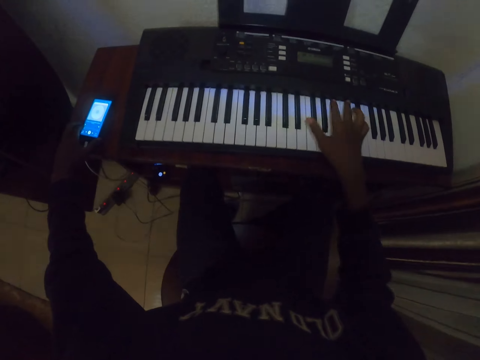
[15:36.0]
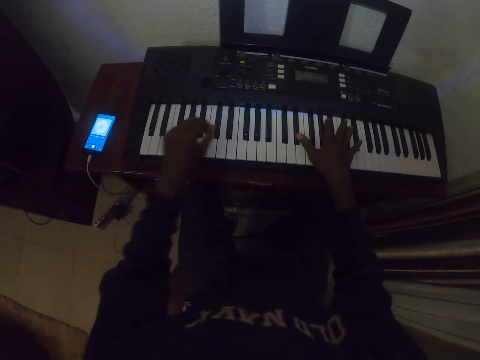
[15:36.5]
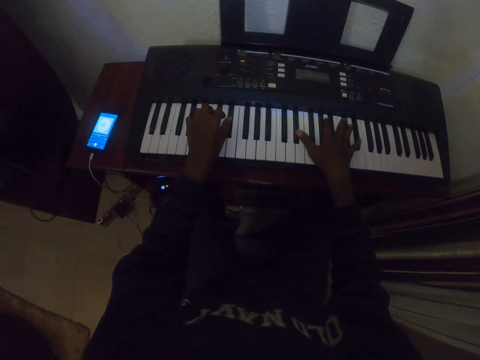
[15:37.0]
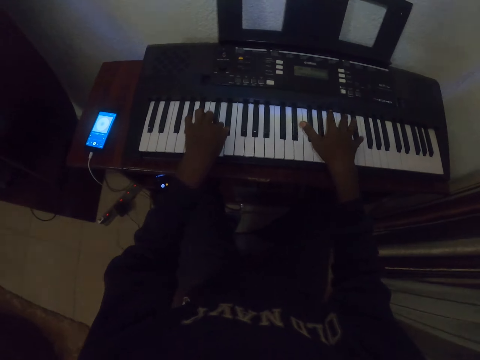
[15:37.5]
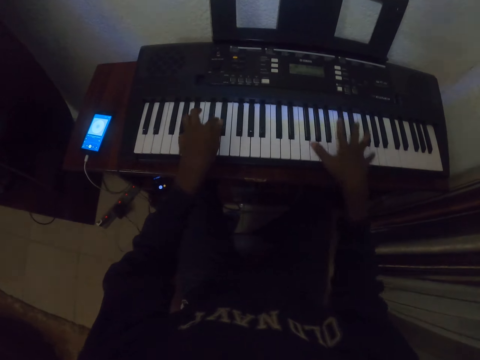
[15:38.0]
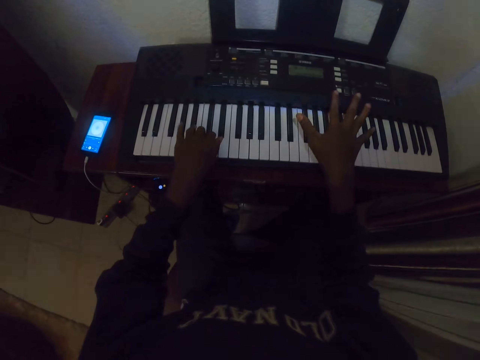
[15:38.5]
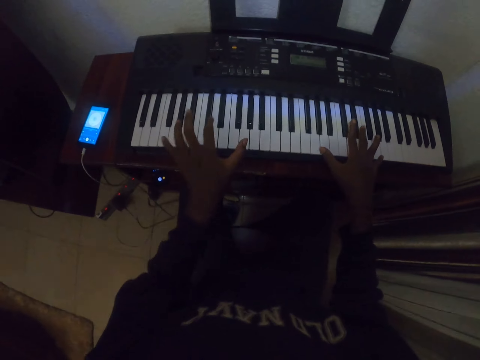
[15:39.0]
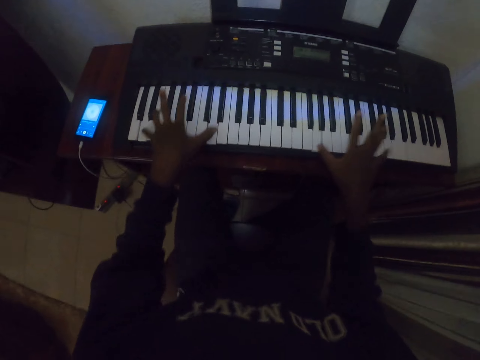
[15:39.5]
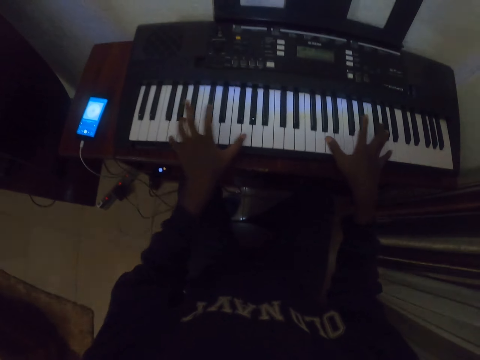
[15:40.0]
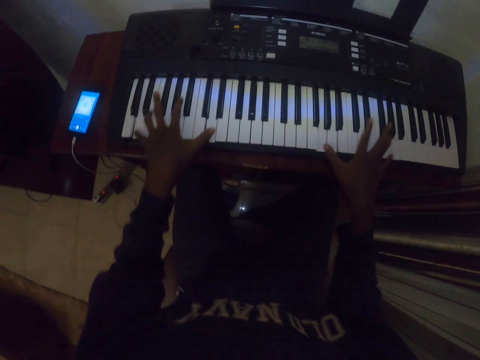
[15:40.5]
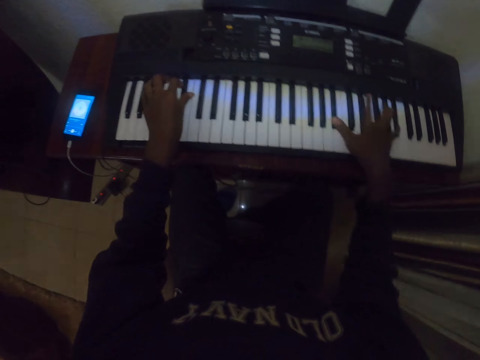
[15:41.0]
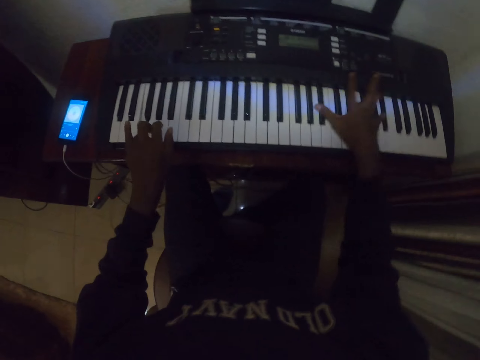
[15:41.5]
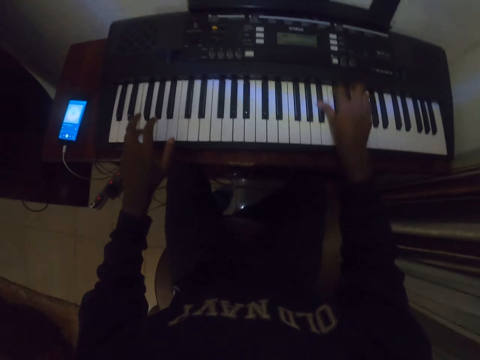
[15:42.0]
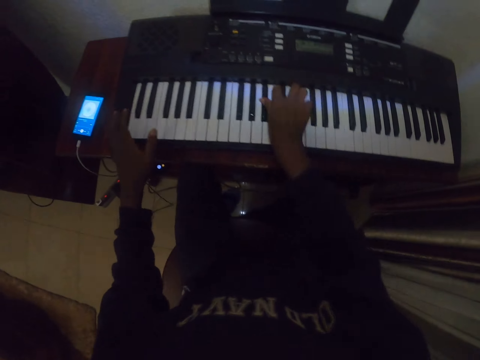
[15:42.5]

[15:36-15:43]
The camera wearer plays a piano.

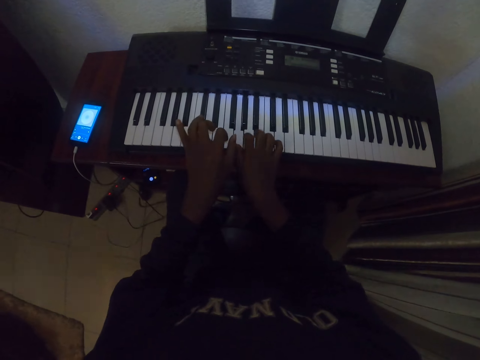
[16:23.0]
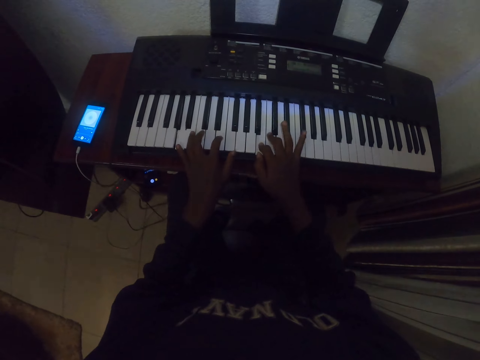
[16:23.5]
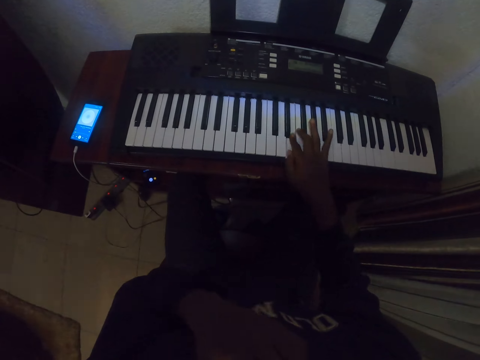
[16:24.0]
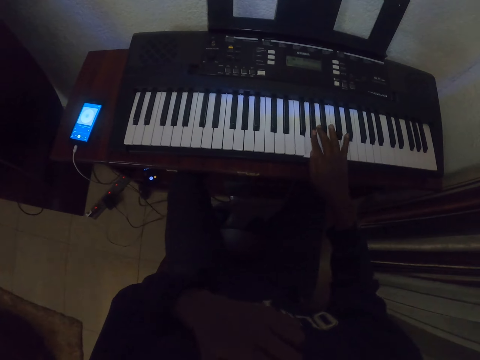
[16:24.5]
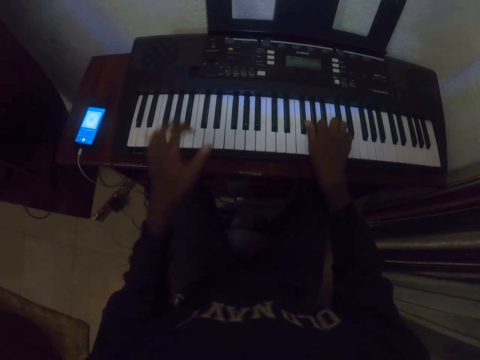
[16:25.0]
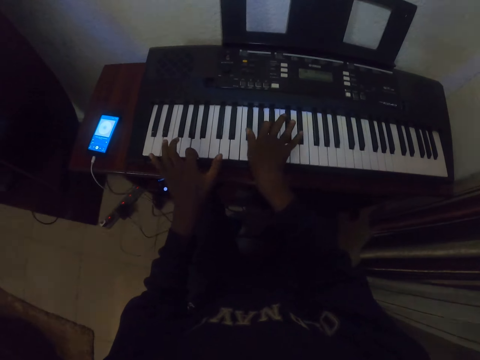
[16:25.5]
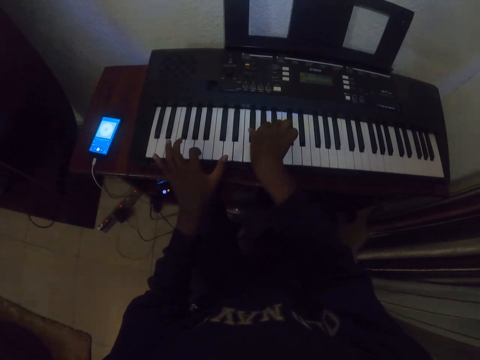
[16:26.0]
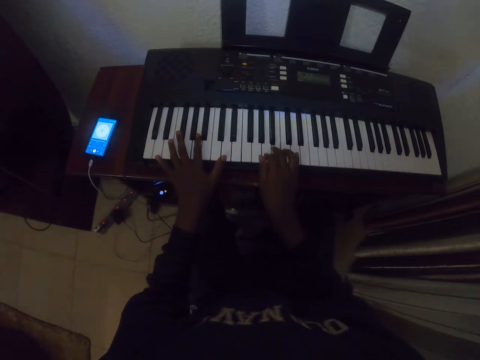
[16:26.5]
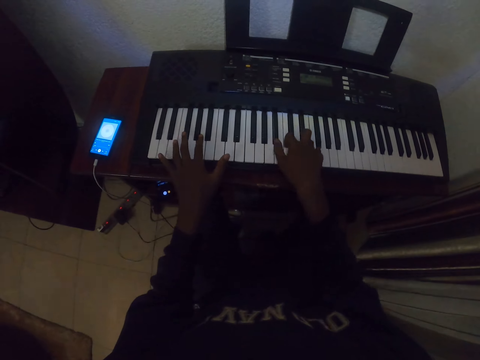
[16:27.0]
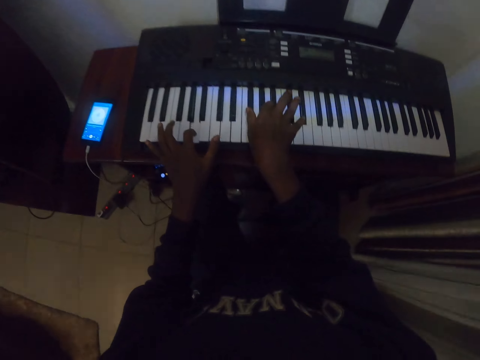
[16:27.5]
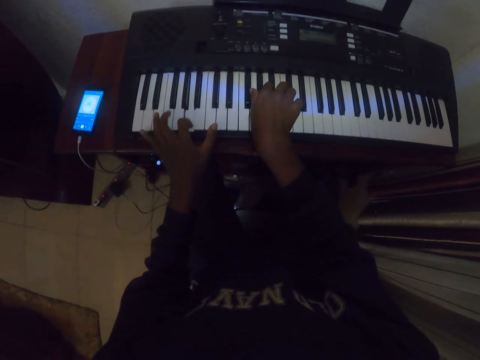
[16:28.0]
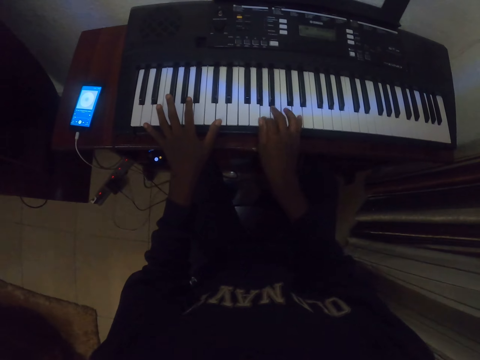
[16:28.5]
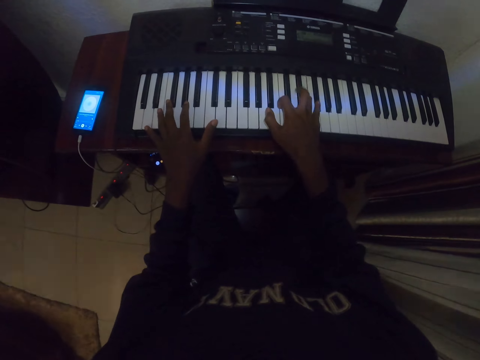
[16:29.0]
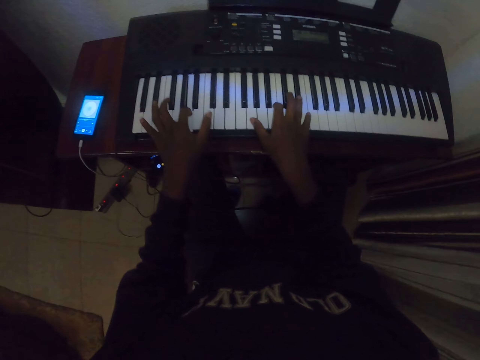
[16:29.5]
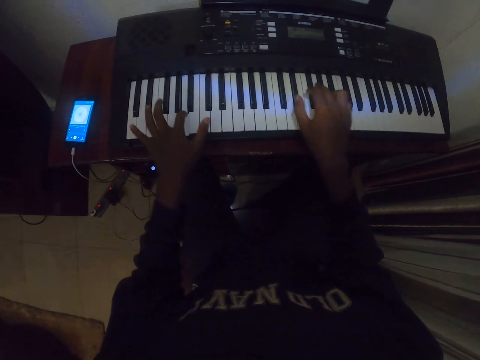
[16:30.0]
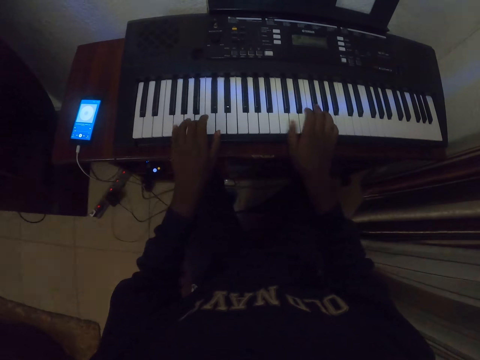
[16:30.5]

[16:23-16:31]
The camera wearer touches his nose. He plays the piano with his right hand. He plays the piano with both hands.

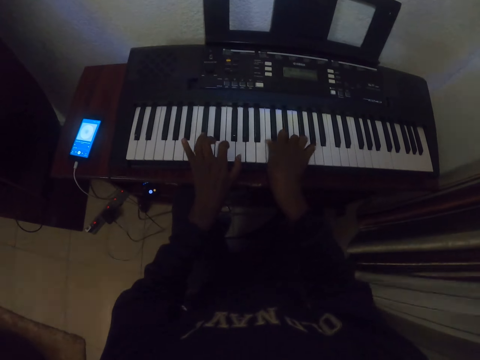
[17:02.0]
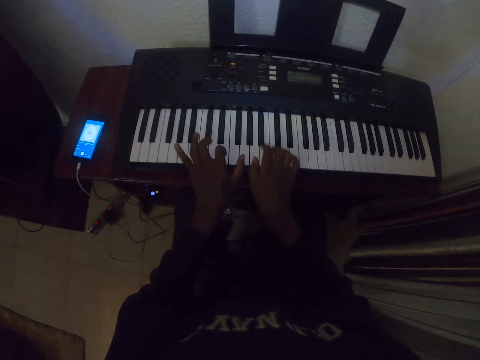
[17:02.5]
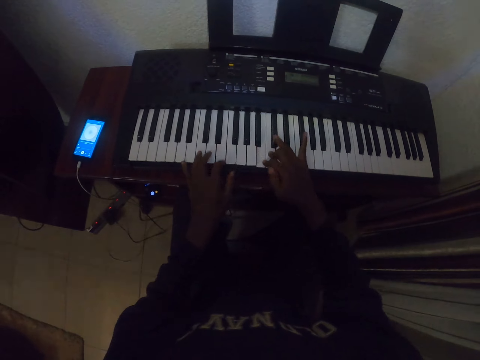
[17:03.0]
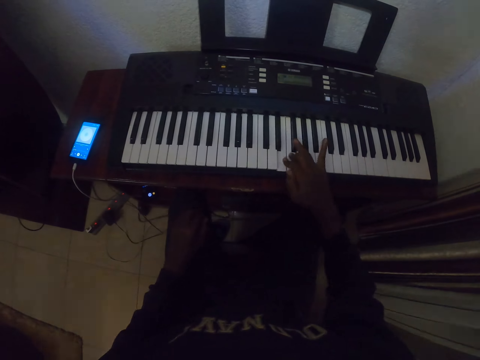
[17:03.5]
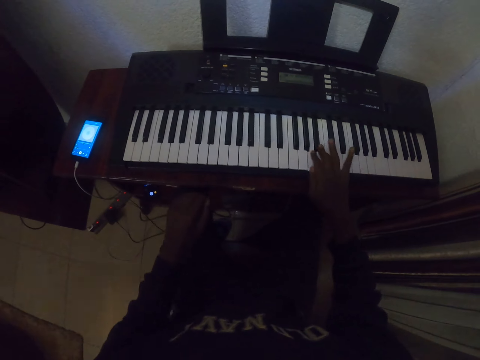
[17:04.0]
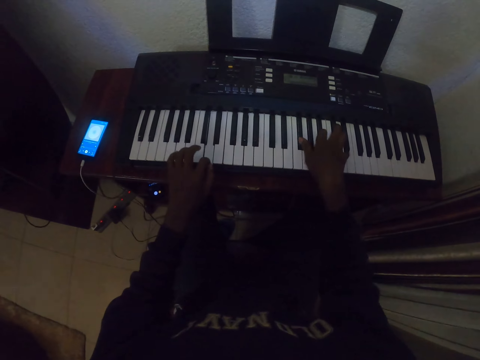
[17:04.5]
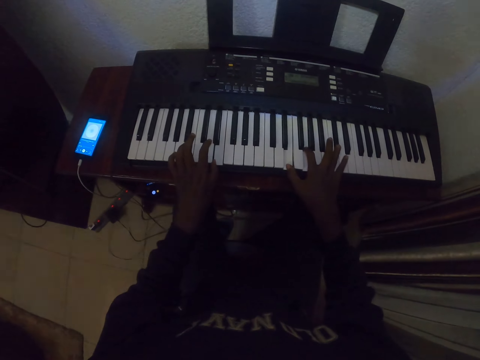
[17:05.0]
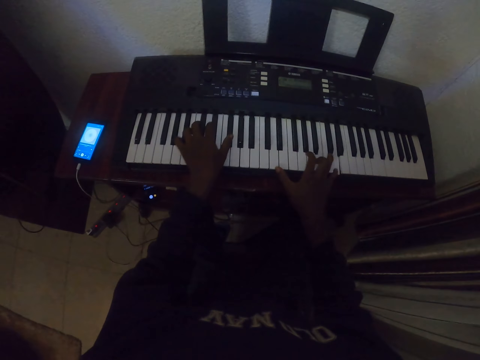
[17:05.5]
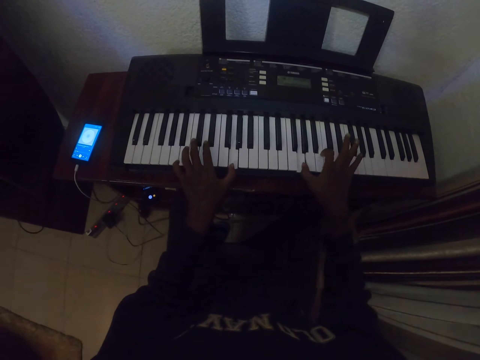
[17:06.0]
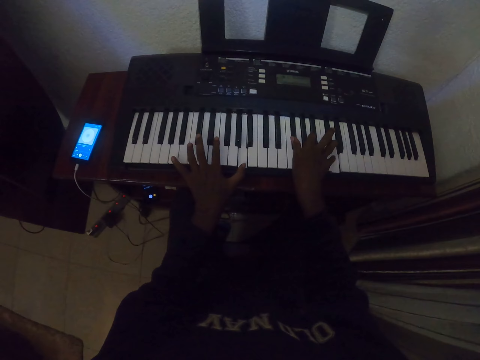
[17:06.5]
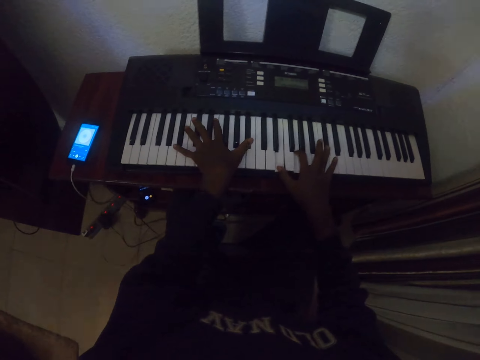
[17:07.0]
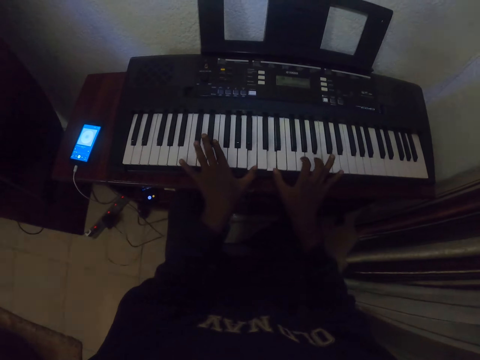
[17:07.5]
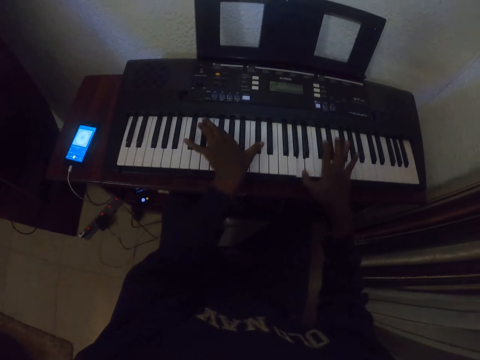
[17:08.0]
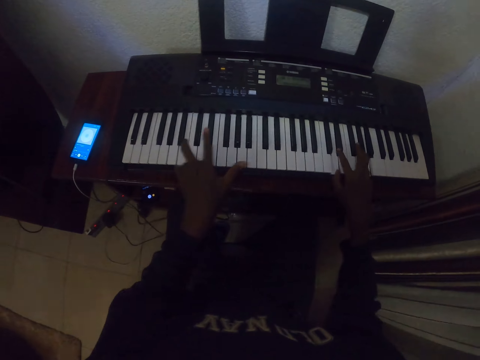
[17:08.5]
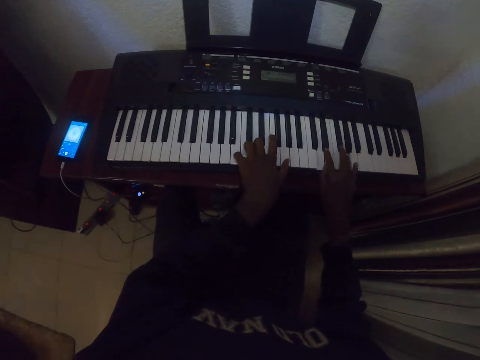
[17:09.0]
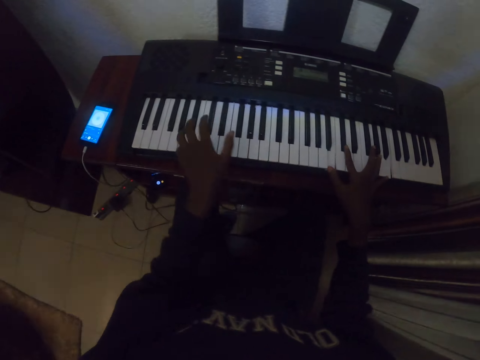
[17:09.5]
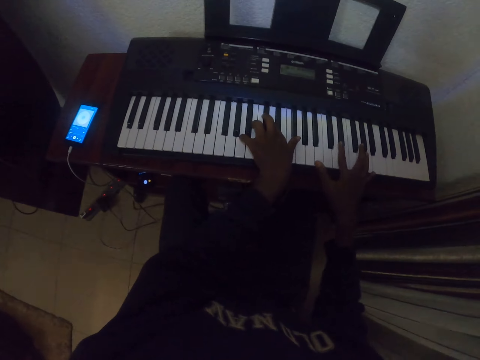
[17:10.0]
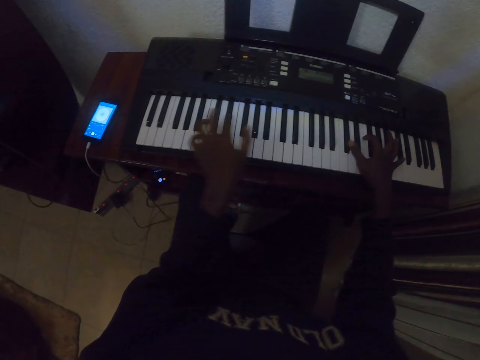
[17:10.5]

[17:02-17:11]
The camera wearer plays the piano with his right hand. He plays the piano with both hands.

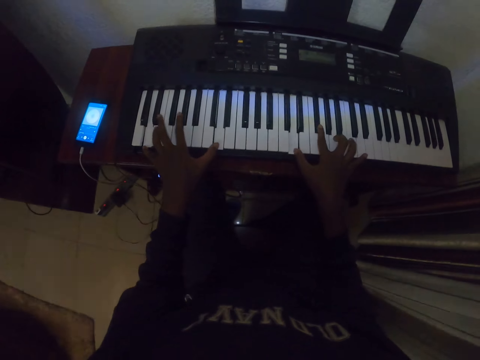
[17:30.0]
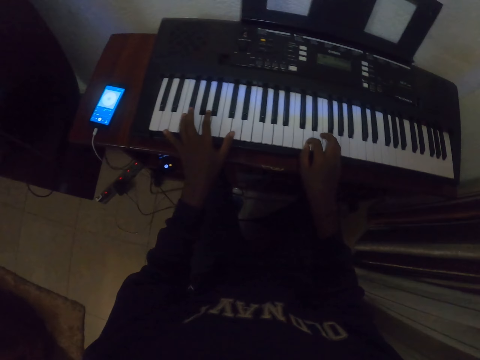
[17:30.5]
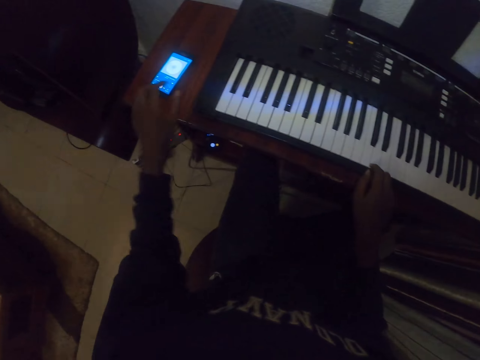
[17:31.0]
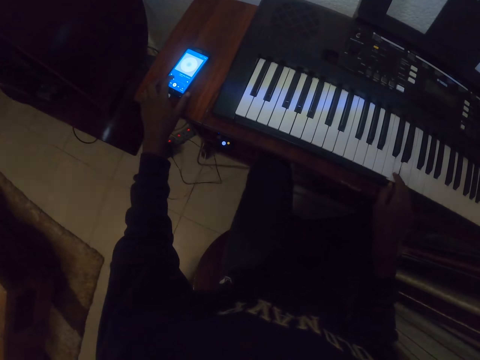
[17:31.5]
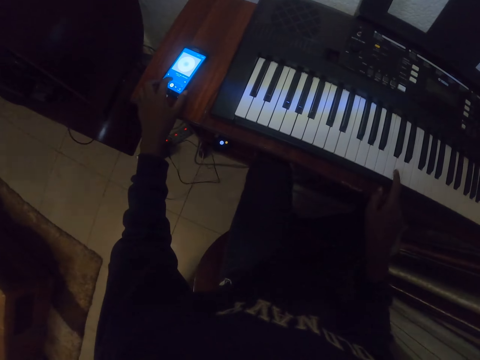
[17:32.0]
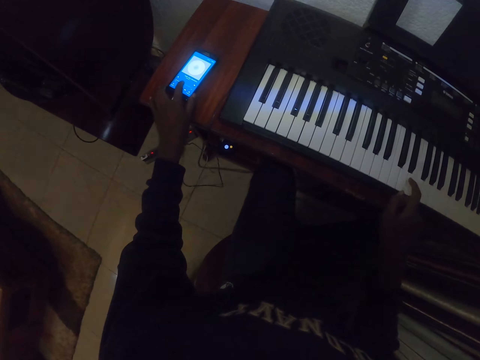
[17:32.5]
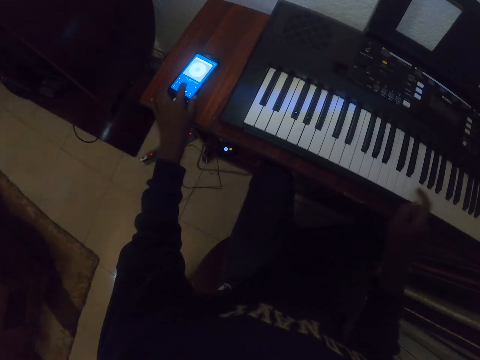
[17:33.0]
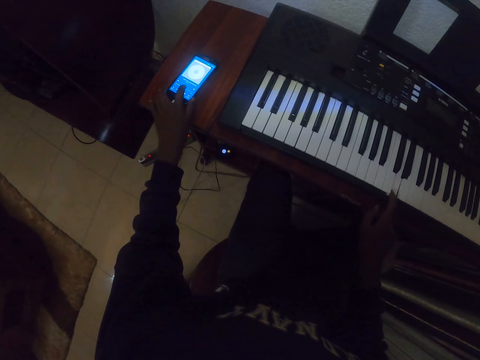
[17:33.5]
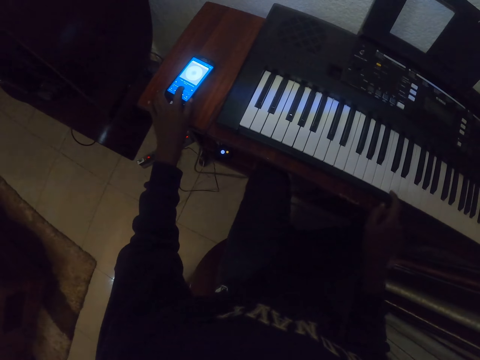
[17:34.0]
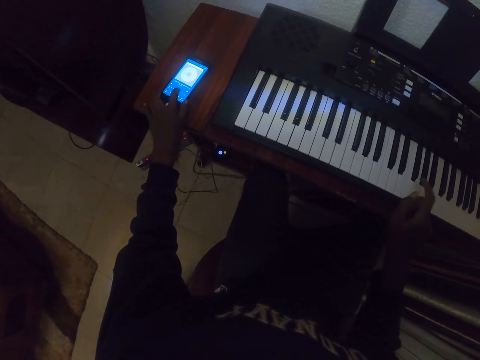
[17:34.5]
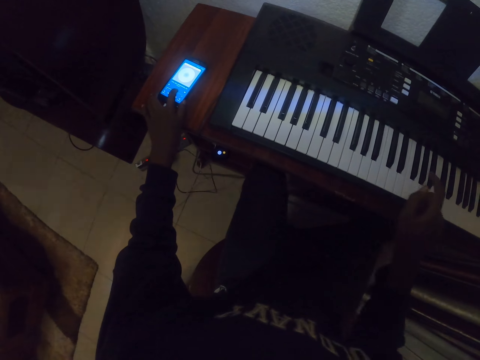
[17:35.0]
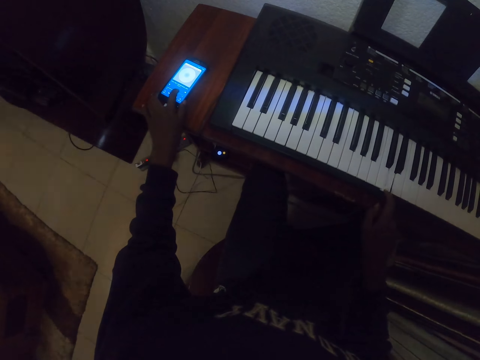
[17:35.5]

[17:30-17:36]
The camera wearer touches his phone. He plays a piano and uses the smart phone. He presses the piano with a finger.
